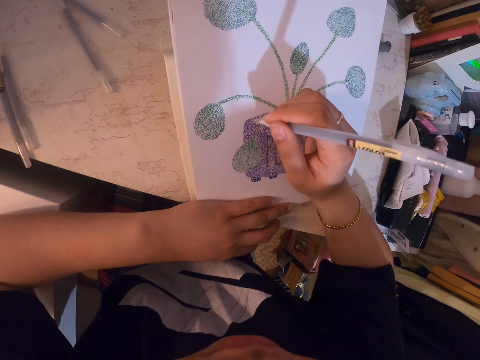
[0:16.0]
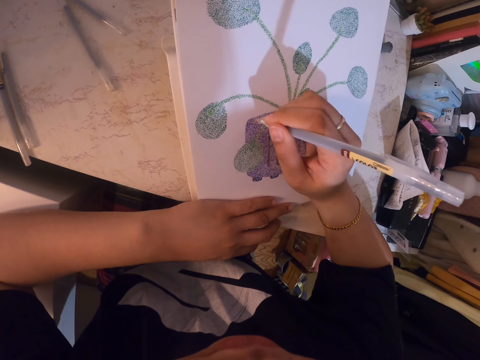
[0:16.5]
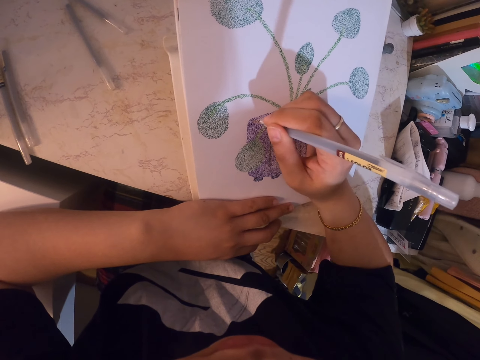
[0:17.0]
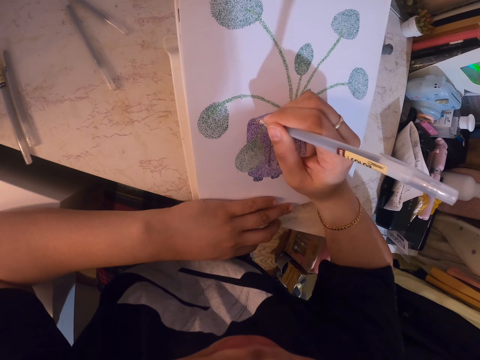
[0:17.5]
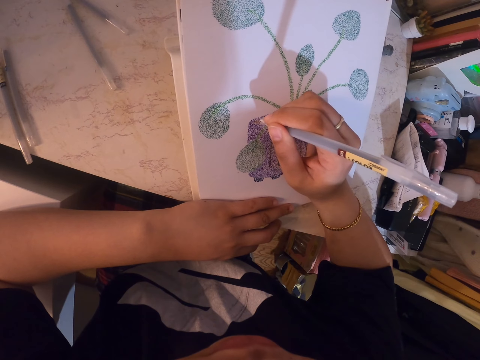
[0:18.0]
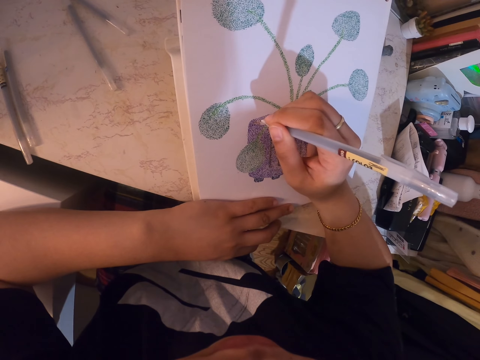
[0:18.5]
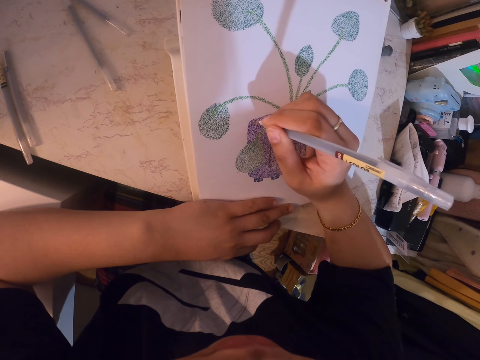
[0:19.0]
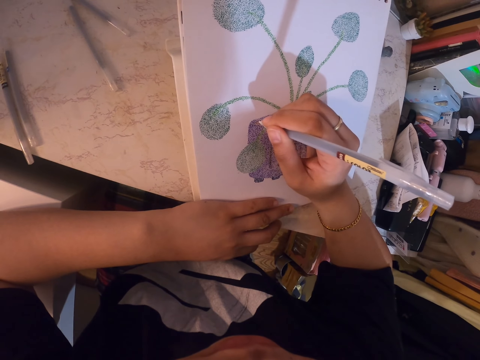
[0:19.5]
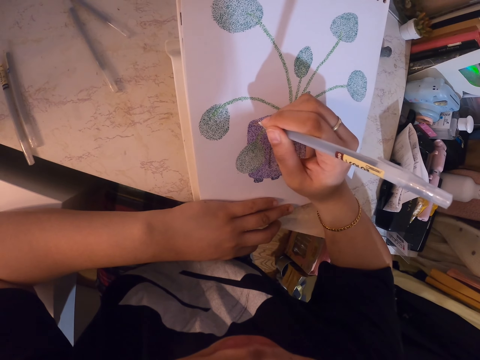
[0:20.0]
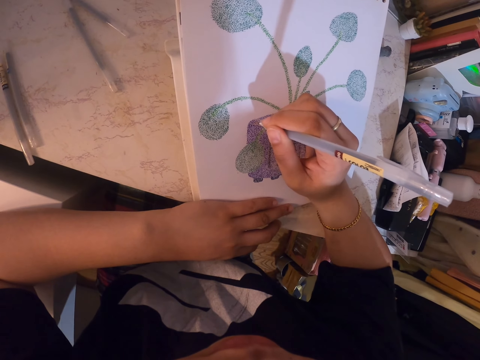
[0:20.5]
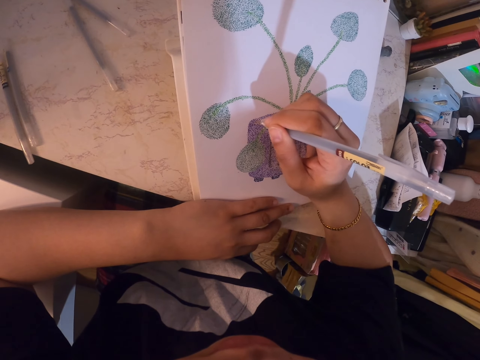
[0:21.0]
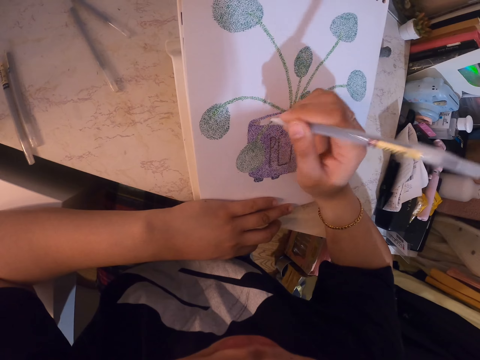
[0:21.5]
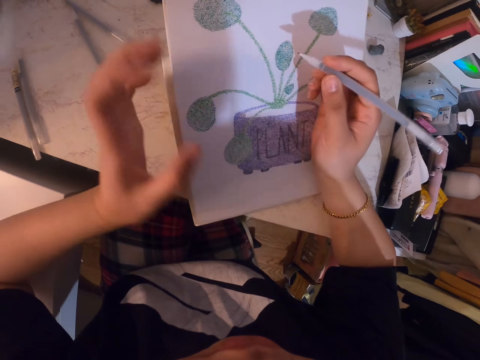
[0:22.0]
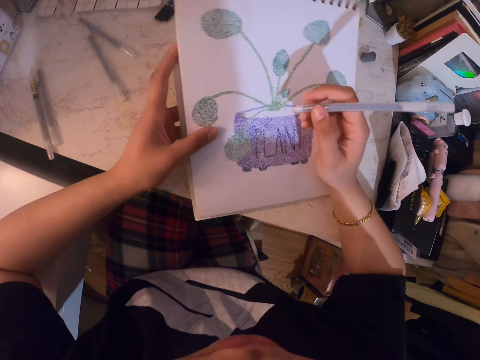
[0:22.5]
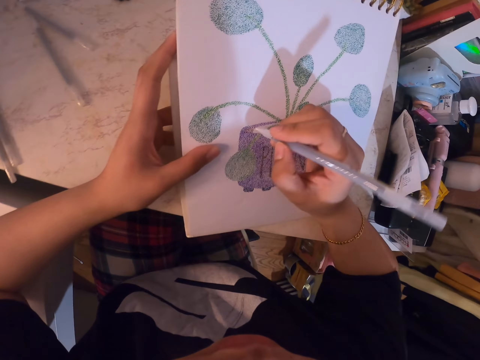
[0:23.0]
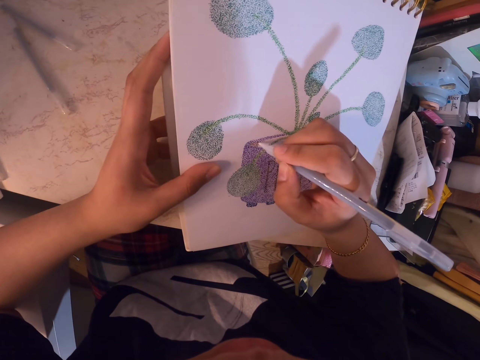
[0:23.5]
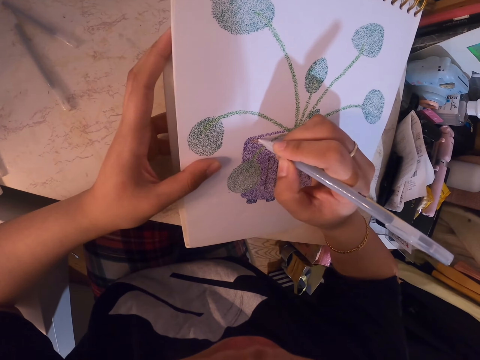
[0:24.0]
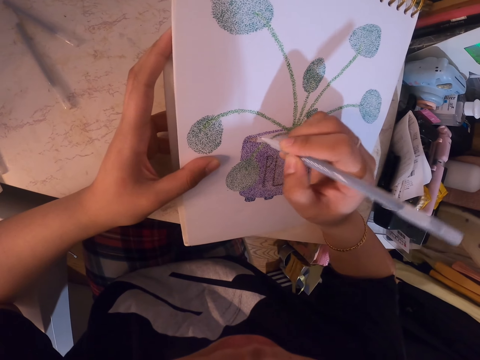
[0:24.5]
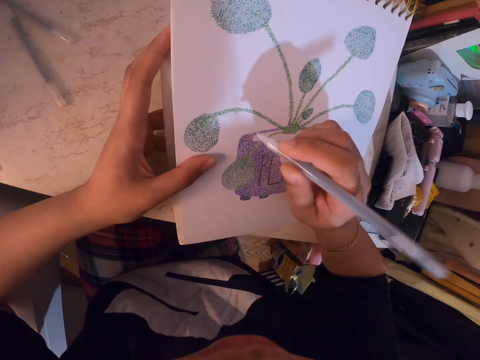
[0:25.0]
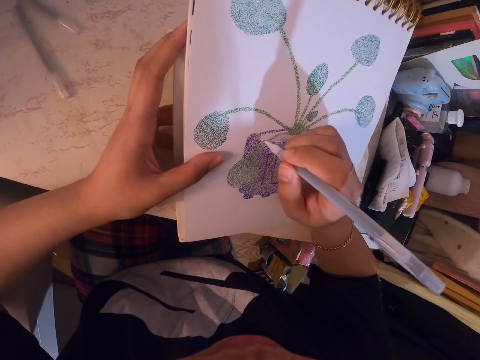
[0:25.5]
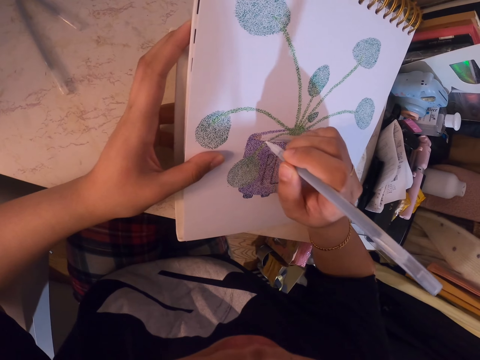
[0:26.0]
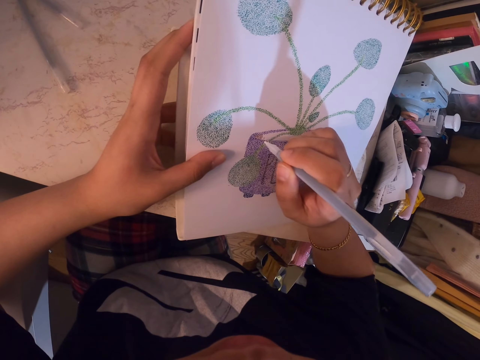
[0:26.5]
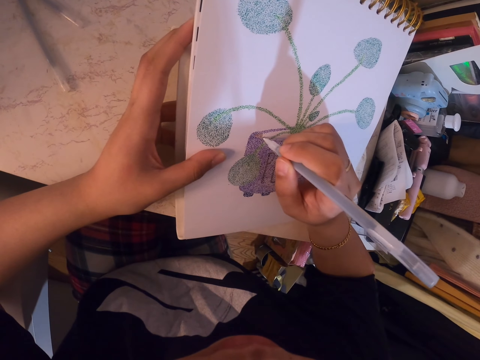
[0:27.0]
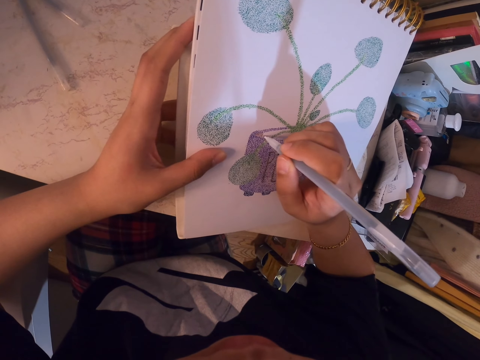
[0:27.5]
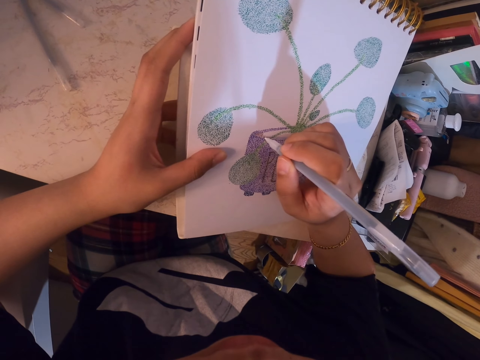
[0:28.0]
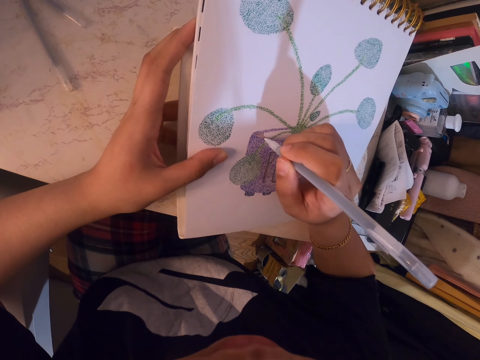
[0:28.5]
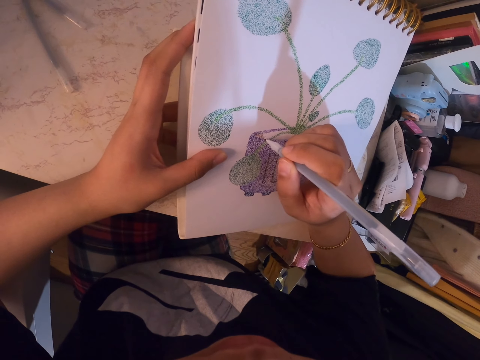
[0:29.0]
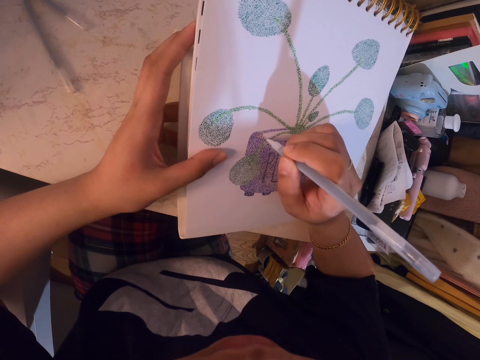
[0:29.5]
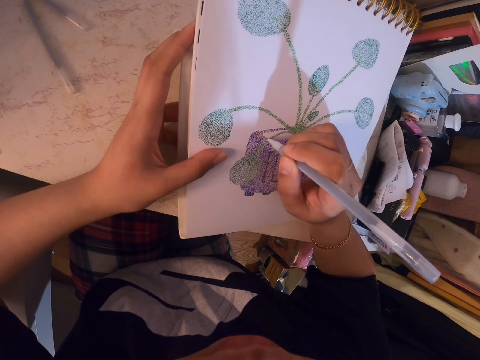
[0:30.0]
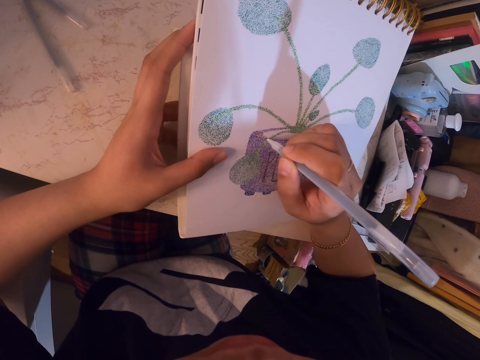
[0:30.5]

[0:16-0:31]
The camera wearer adjusts the pen in the hand. He adds dots on a drawing or sketch with the drawing pen. He pulls the drawing towards himself. He adds dots on the drawing with the drawing pen. He adjusts the pen in the hand. He paints the sketch with the pen.

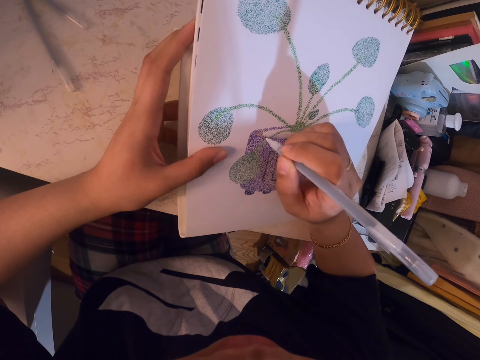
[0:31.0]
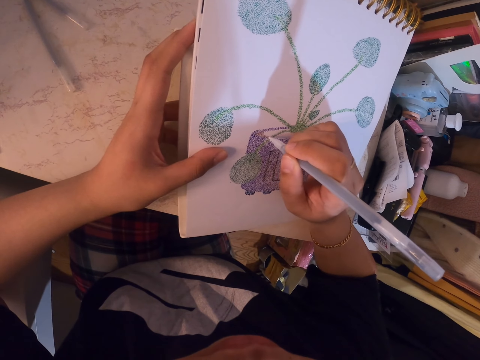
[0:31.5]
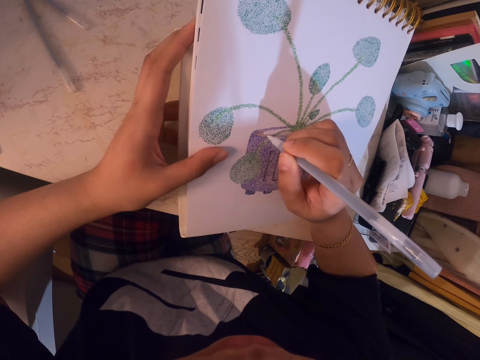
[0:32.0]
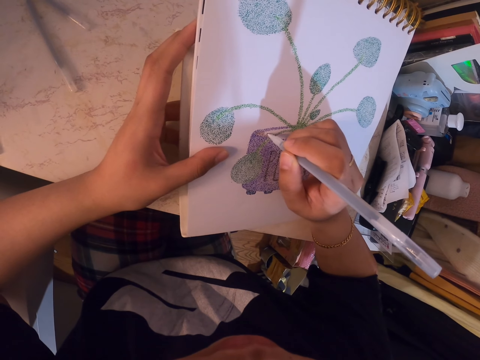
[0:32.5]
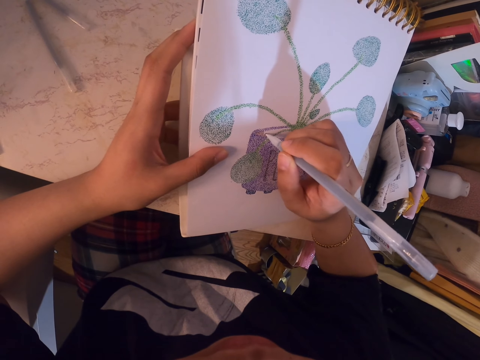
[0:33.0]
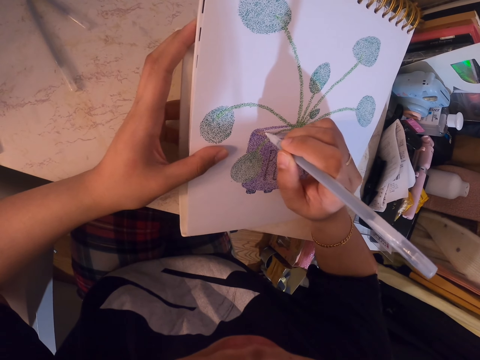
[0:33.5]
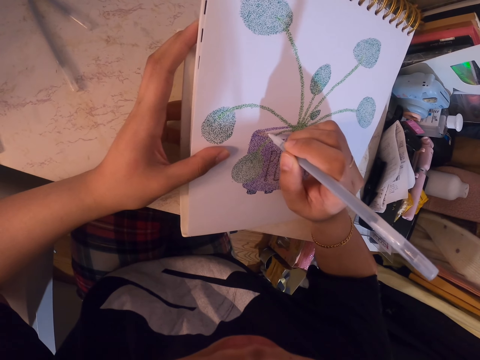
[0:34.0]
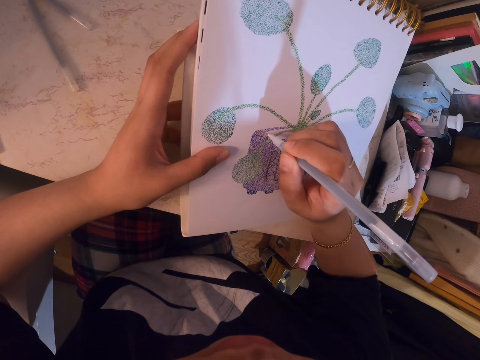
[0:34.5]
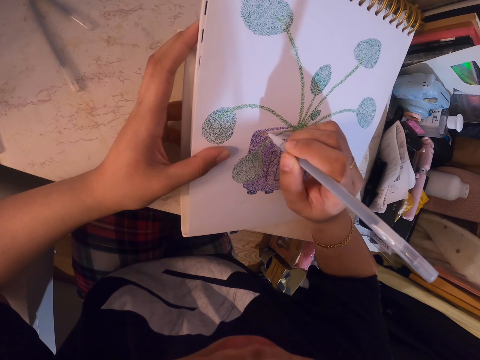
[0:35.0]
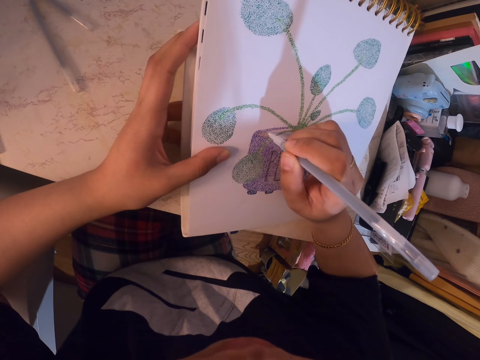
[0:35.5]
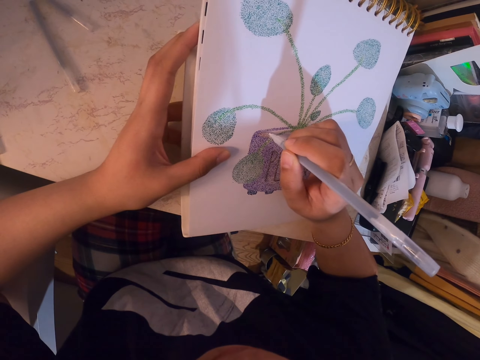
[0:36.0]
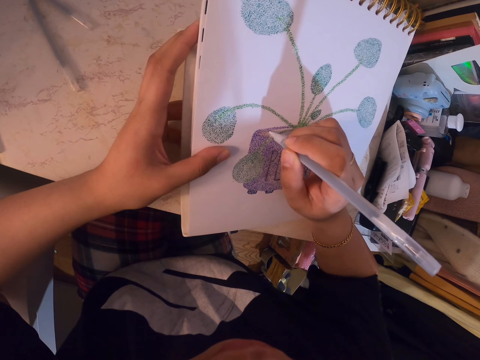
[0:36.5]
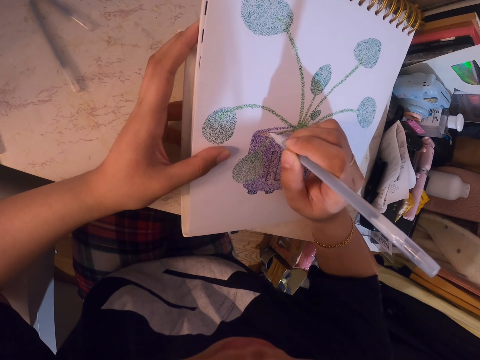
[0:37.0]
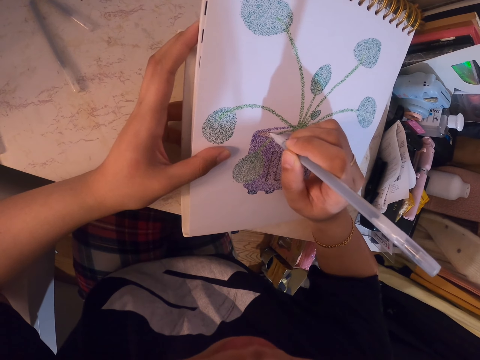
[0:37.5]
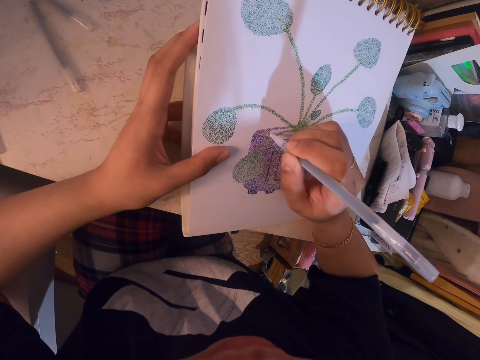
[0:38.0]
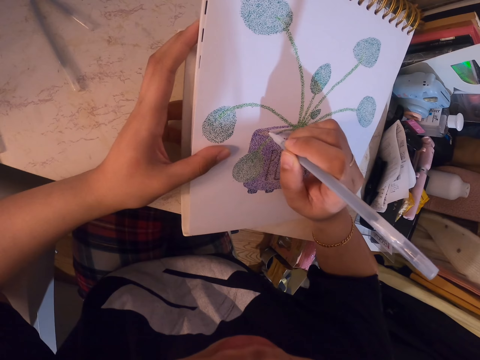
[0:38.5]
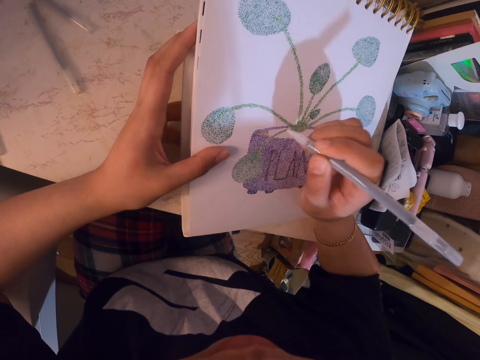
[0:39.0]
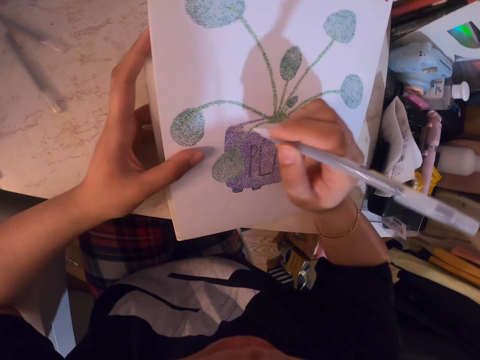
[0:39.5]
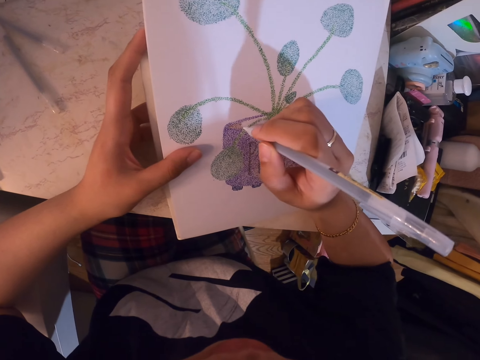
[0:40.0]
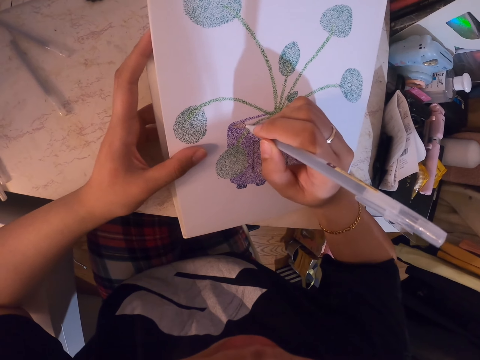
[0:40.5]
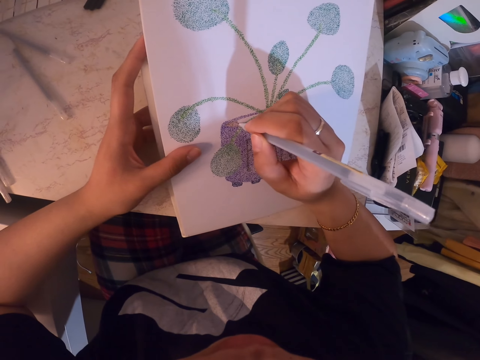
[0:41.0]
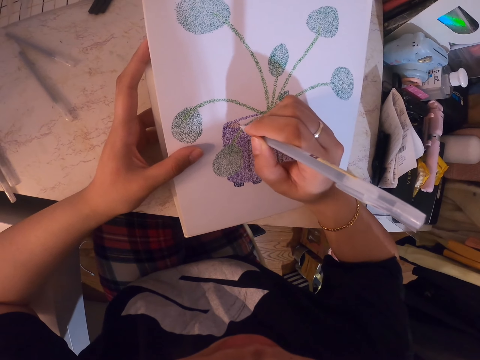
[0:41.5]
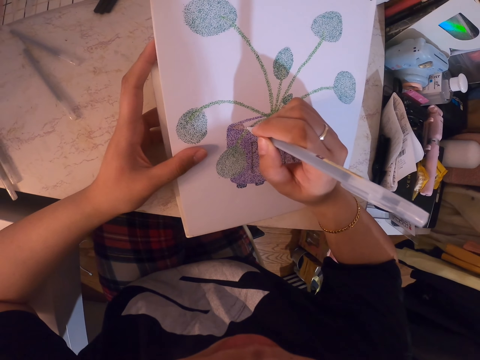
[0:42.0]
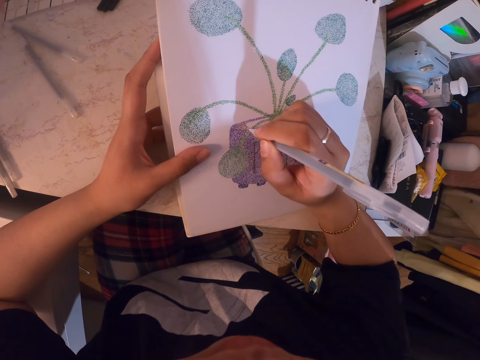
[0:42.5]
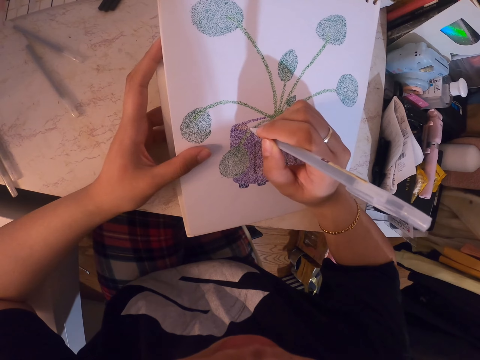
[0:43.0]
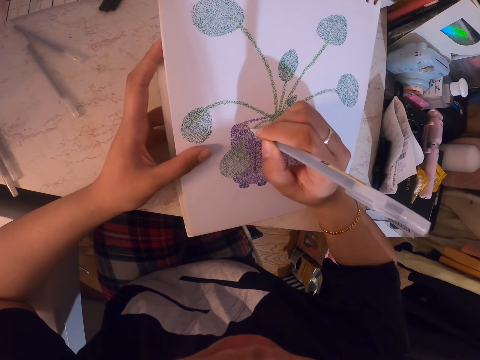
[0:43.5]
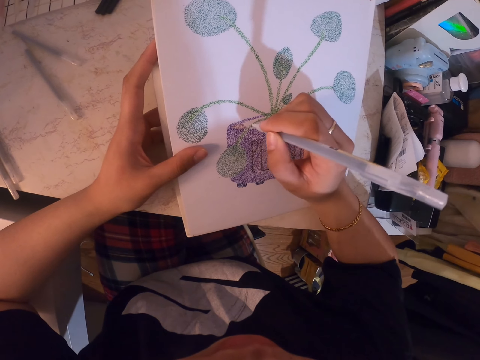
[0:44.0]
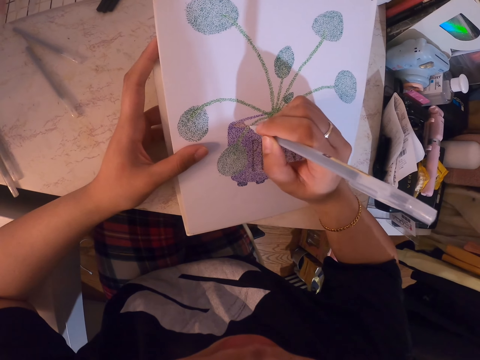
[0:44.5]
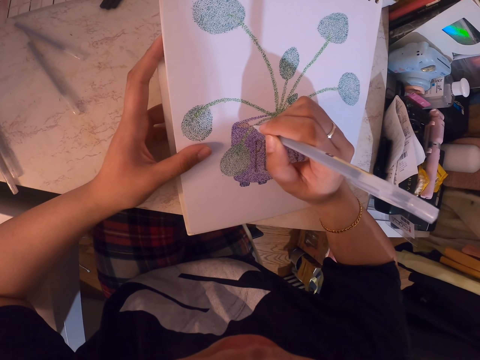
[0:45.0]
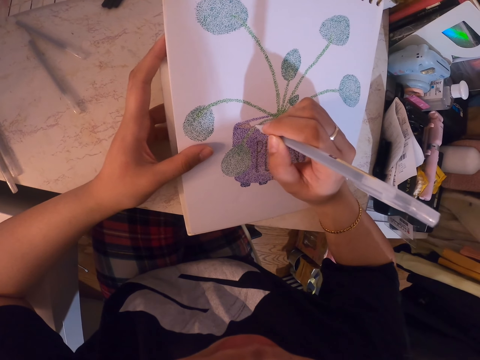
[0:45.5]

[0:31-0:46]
The camera wearer adjusts the drawing pen in her hand. She adds dots on a drawing with the drawing pen.
